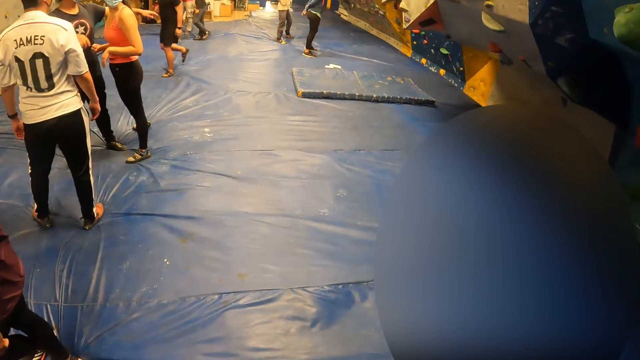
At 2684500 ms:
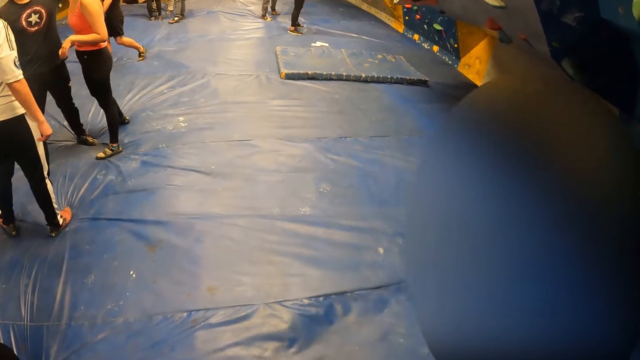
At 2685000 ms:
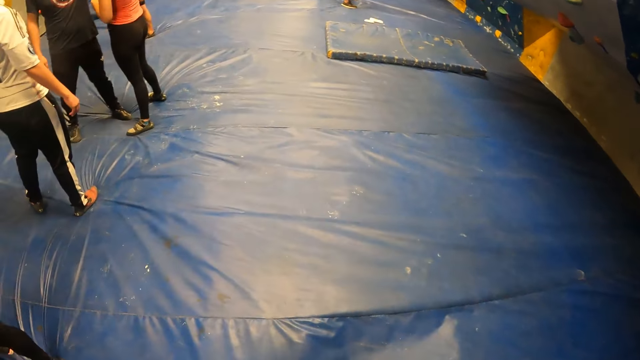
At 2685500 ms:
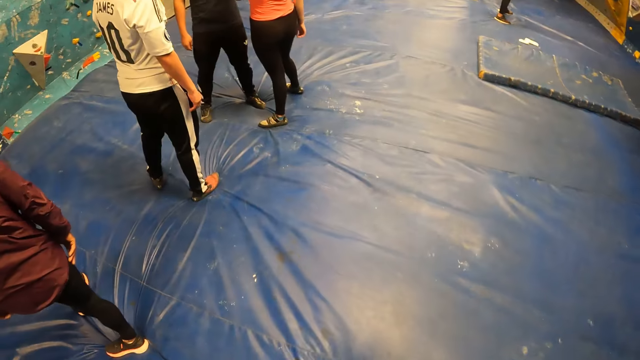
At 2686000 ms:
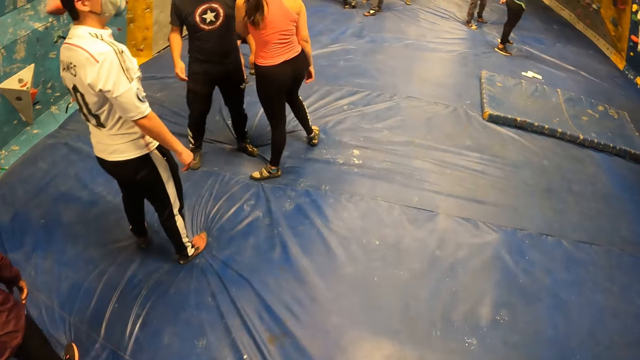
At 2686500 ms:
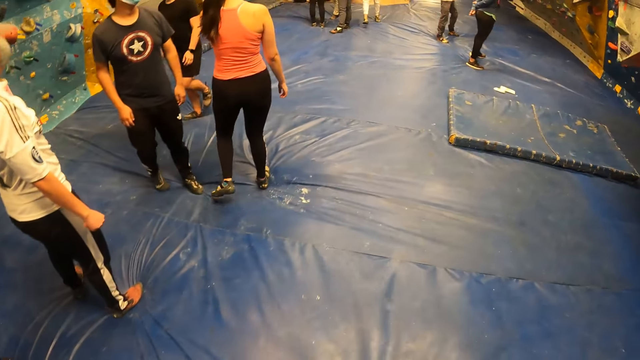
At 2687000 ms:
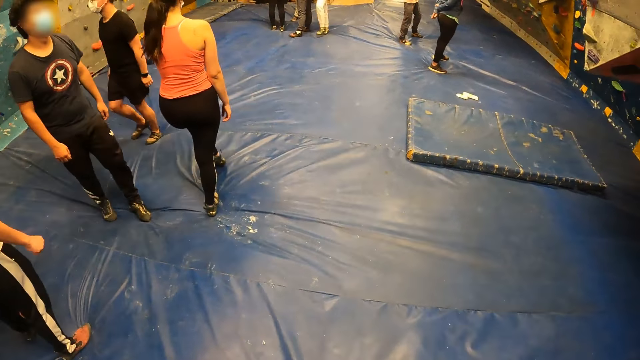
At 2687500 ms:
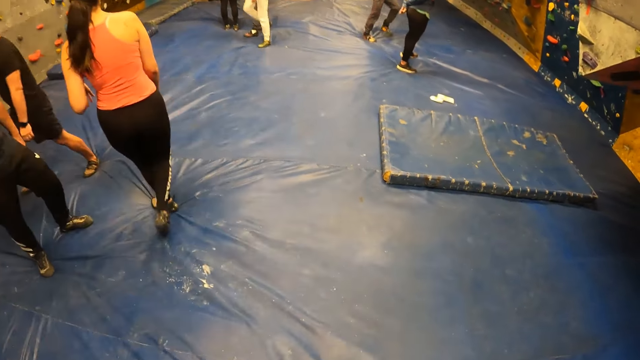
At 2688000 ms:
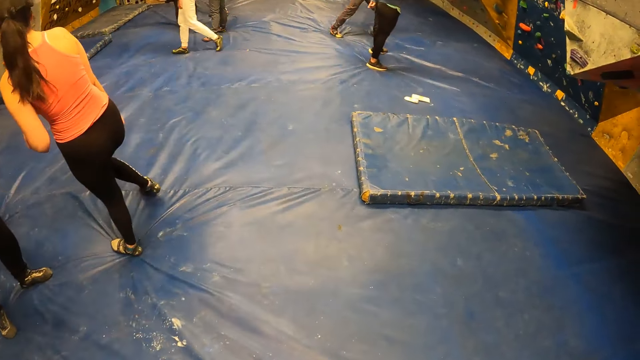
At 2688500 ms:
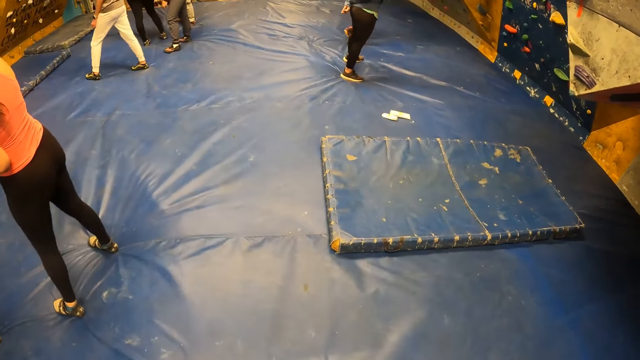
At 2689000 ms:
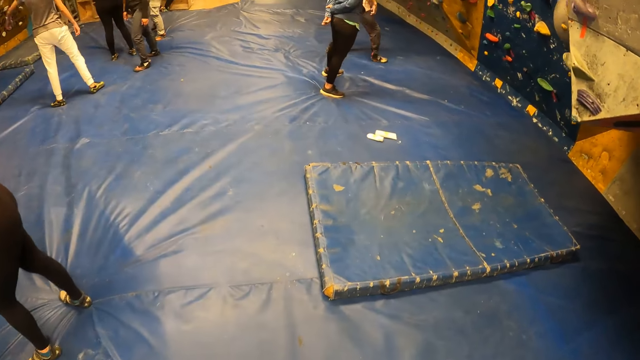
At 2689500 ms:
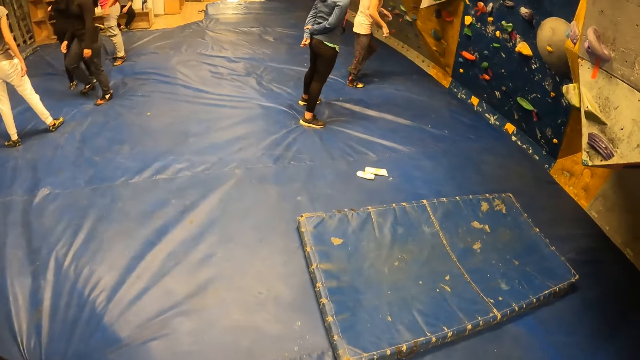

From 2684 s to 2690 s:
The camera wearer walks around the boulder gym.

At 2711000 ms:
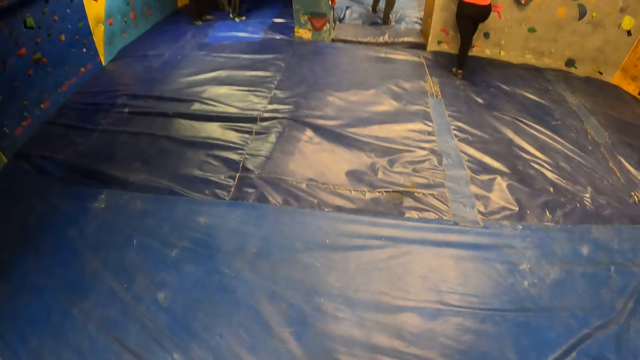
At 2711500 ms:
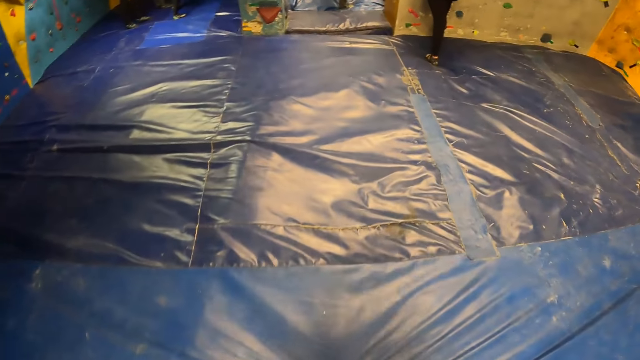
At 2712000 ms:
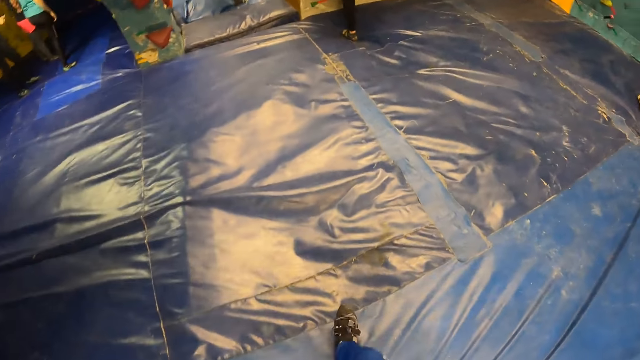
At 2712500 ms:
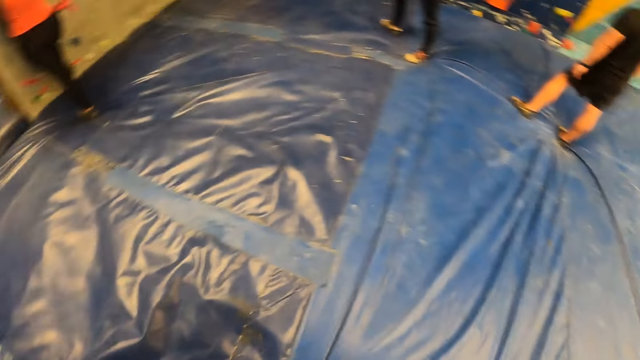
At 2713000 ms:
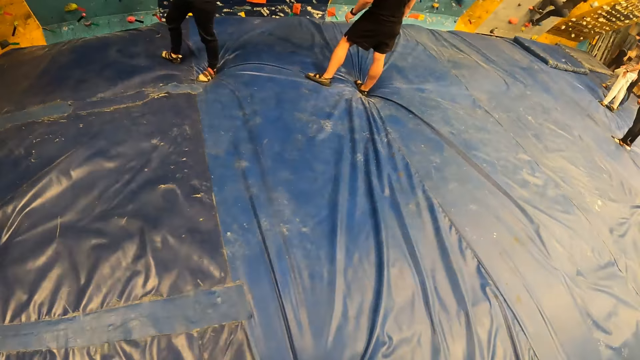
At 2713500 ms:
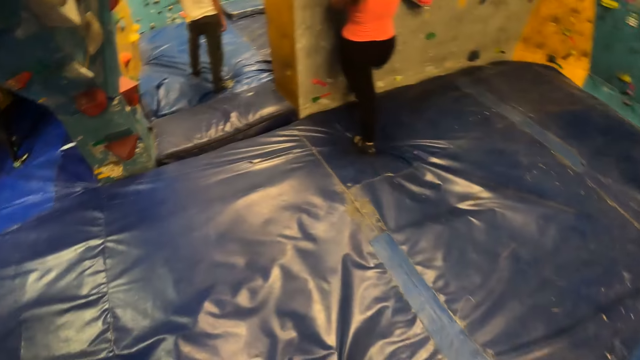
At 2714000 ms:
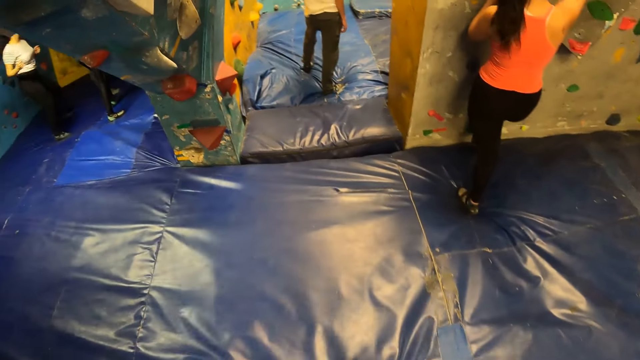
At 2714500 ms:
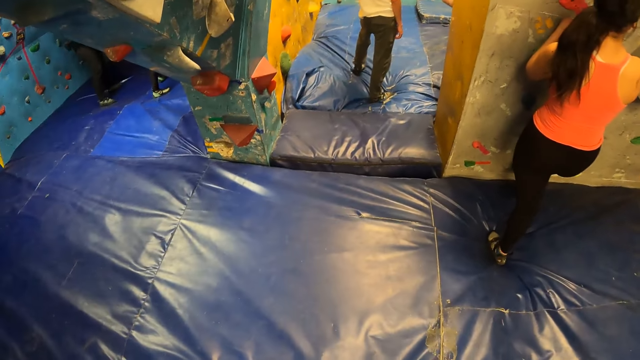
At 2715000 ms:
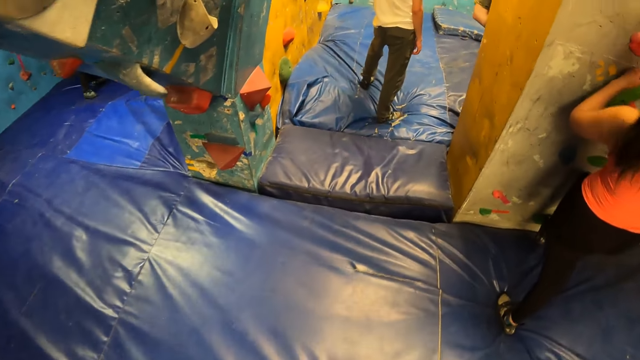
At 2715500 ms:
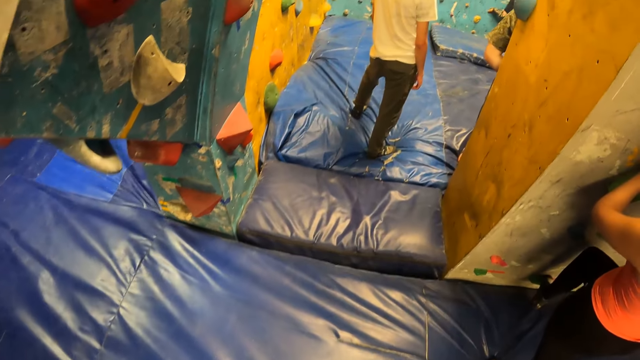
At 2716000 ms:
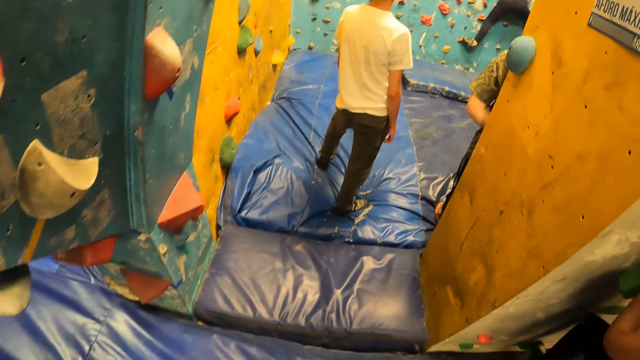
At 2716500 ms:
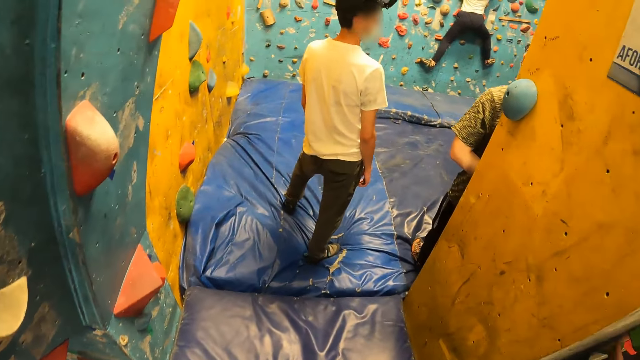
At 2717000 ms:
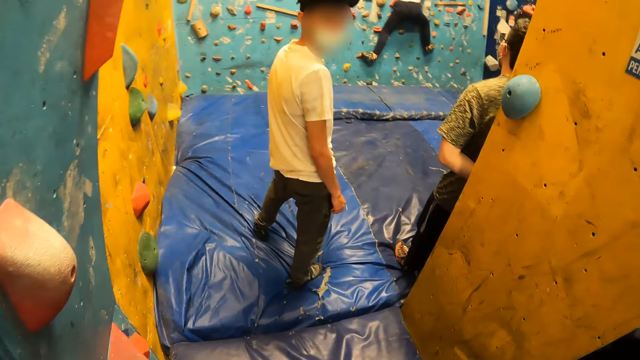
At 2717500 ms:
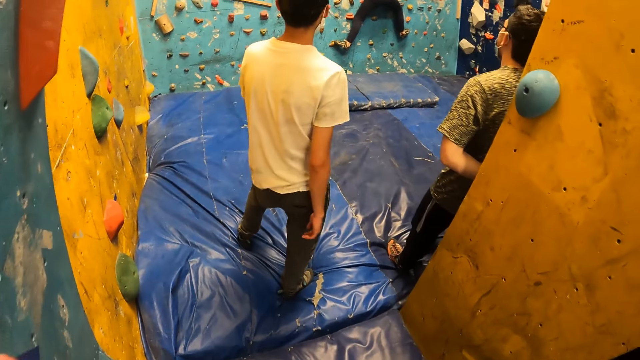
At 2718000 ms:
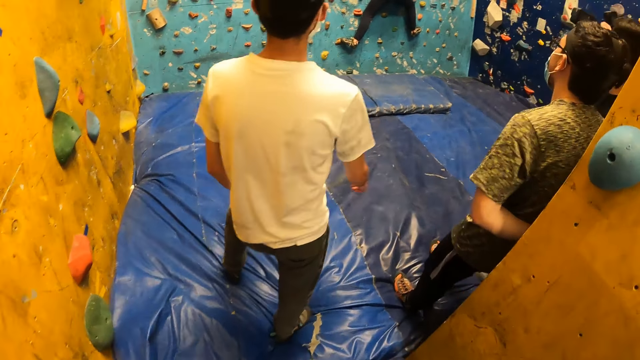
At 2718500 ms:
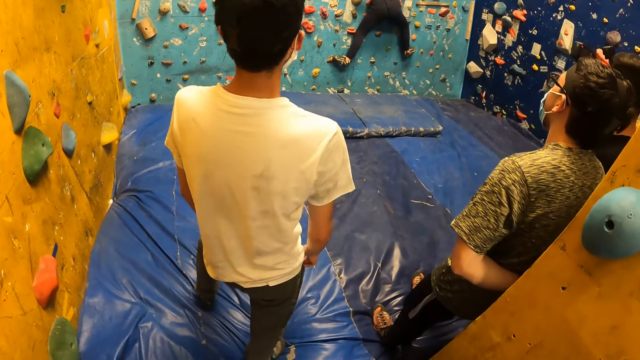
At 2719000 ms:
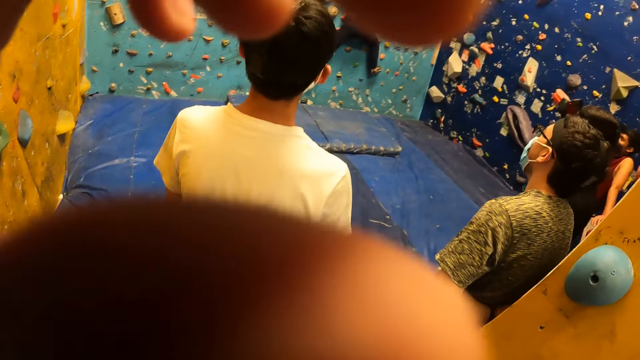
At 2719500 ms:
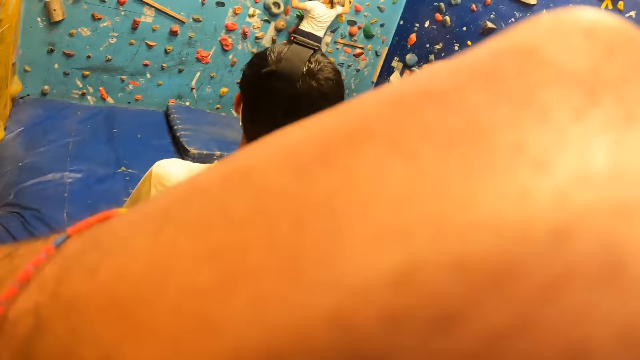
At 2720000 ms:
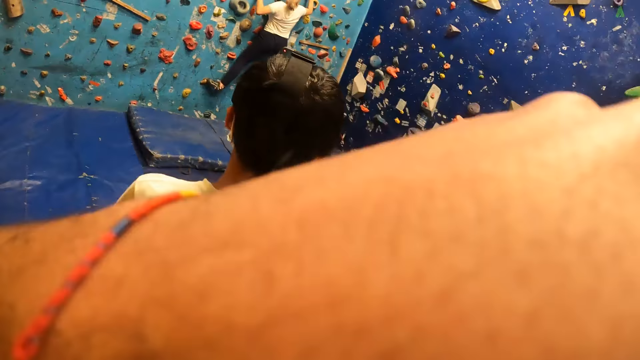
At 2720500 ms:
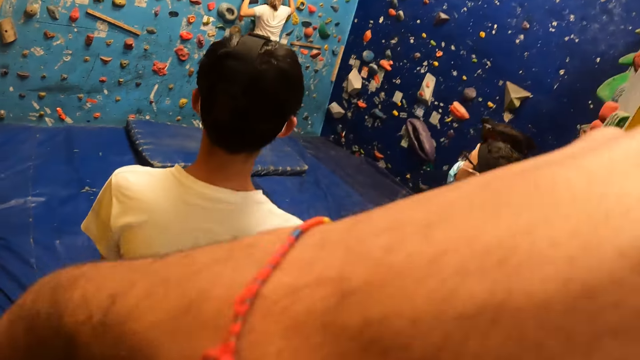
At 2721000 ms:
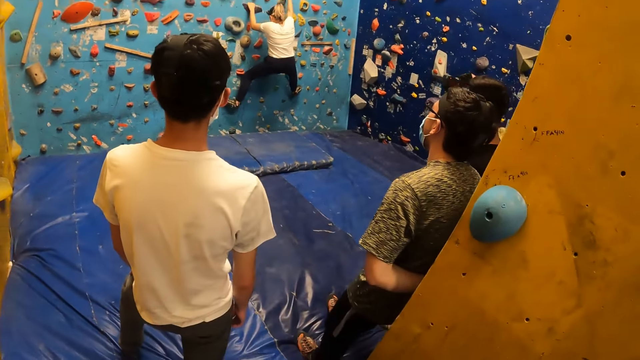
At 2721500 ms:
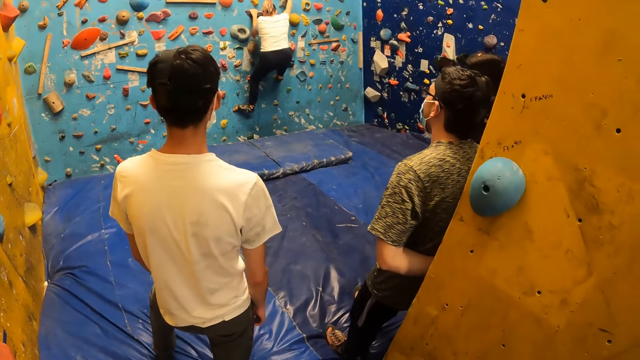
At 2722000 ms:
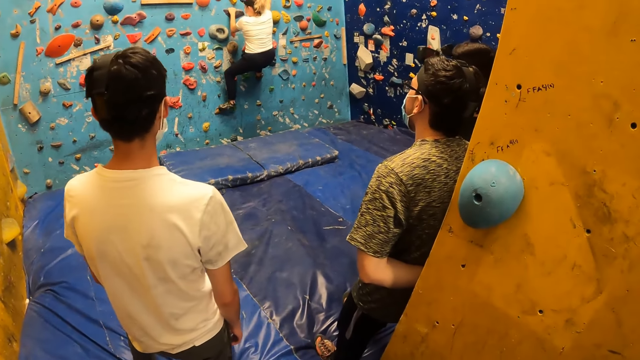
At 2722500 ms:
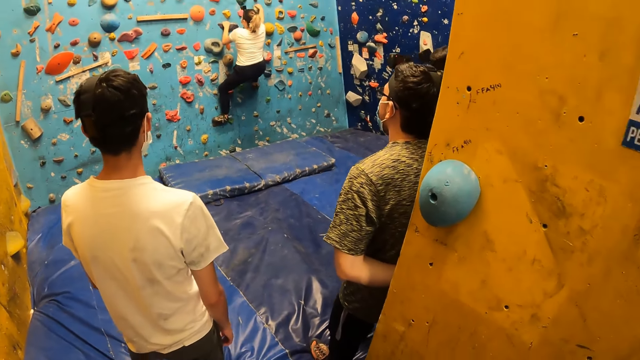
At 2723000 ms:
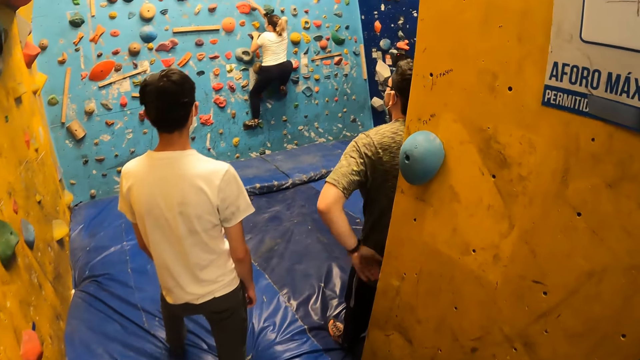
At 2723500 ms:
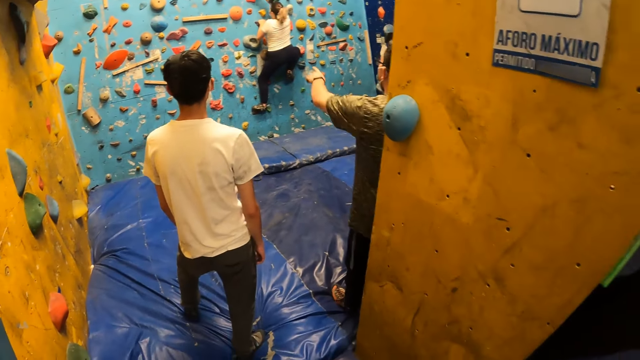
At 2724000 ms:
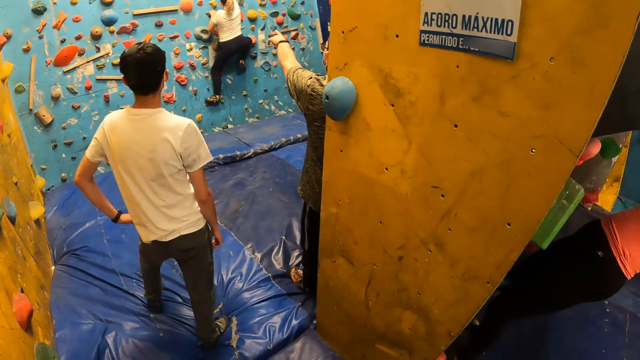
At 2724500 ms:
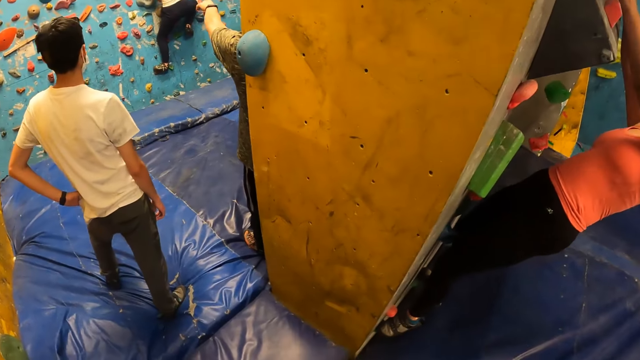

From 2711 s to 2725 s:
The camera wearer looks around the boulder gym. He walks around the boulder gym. He puts his left hand on his head.
